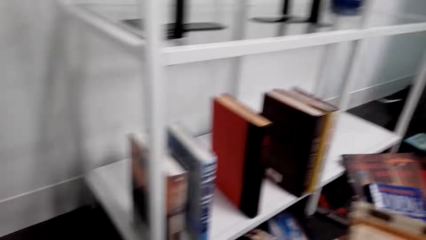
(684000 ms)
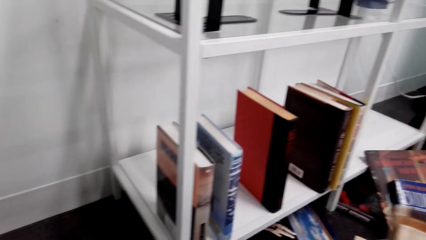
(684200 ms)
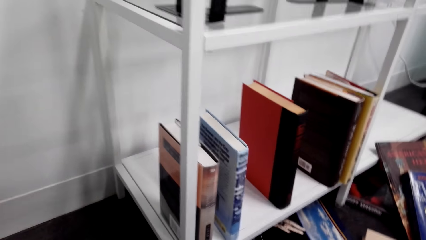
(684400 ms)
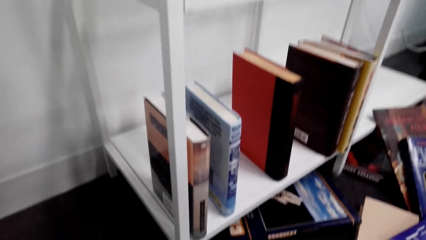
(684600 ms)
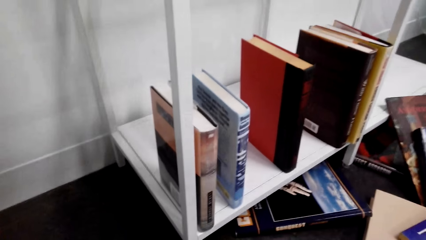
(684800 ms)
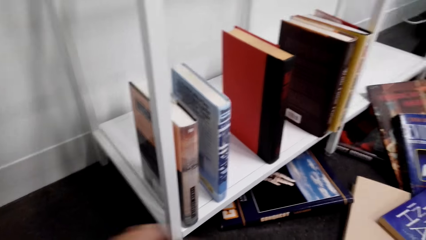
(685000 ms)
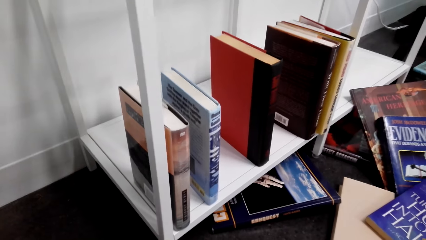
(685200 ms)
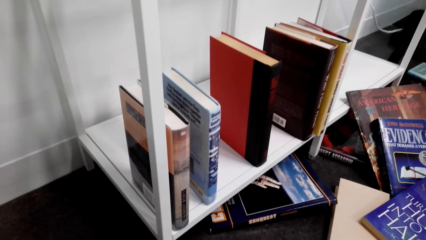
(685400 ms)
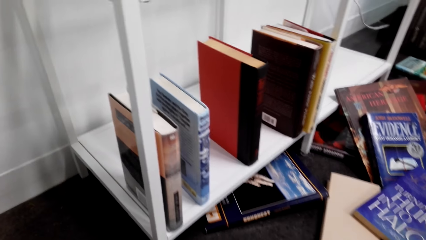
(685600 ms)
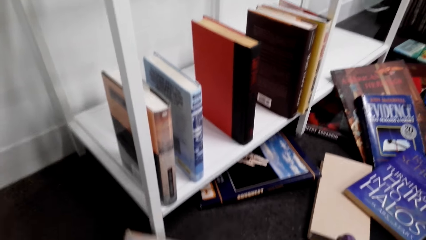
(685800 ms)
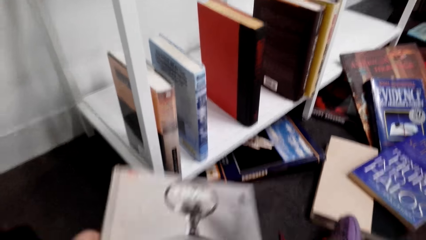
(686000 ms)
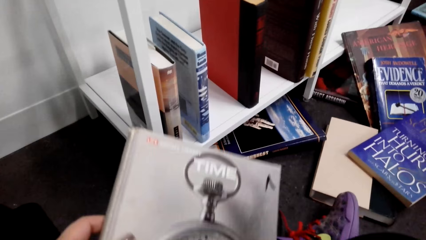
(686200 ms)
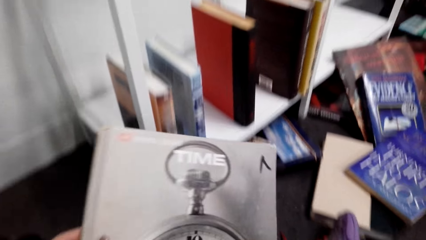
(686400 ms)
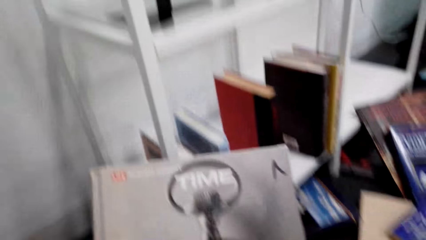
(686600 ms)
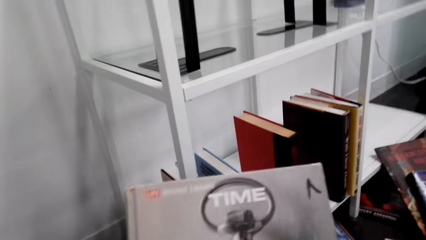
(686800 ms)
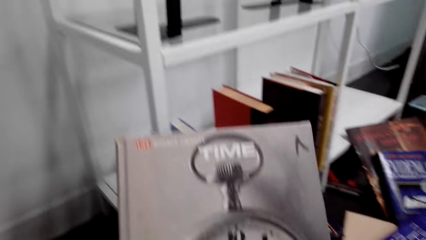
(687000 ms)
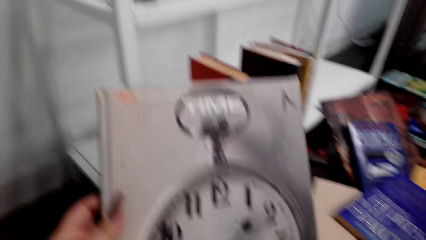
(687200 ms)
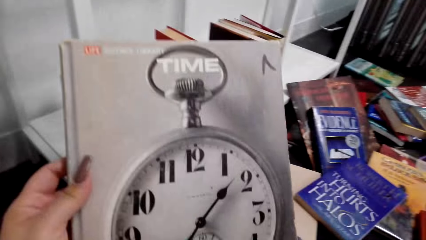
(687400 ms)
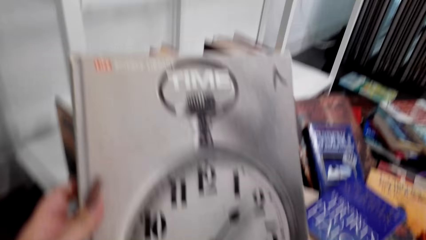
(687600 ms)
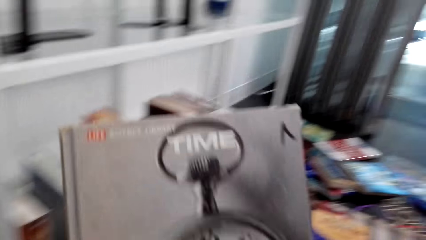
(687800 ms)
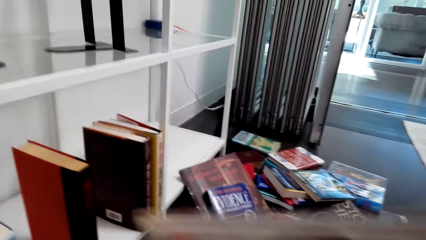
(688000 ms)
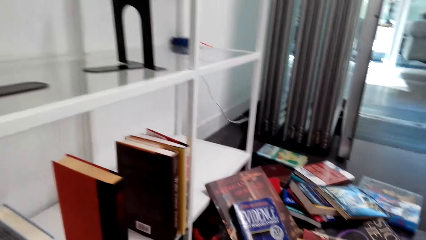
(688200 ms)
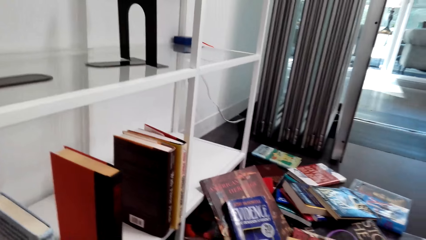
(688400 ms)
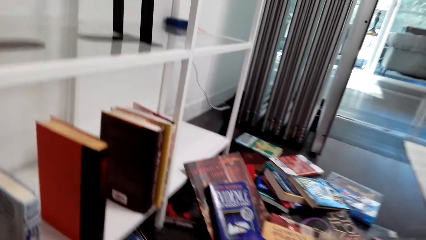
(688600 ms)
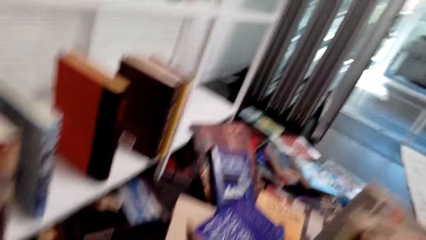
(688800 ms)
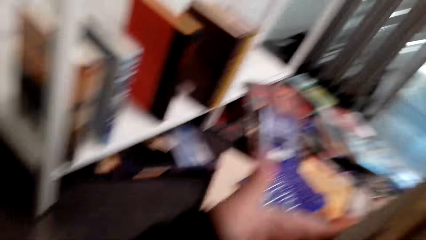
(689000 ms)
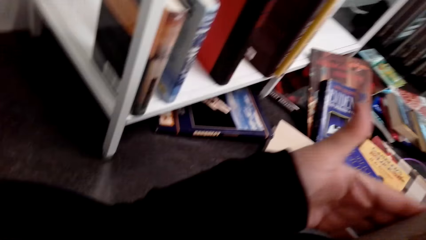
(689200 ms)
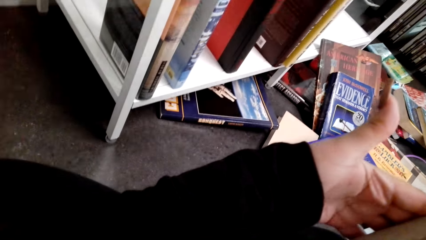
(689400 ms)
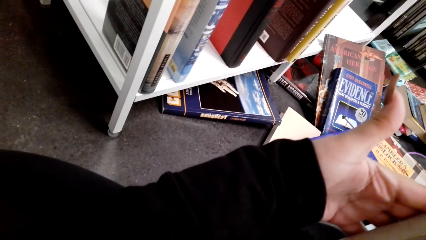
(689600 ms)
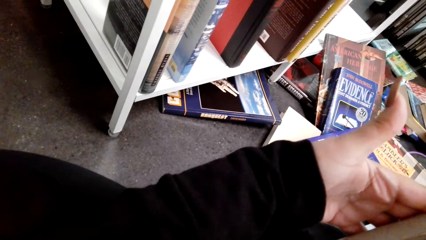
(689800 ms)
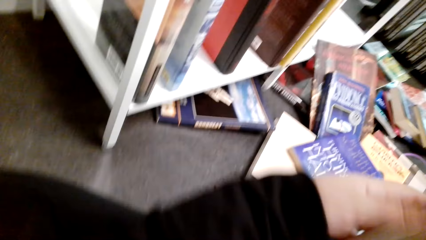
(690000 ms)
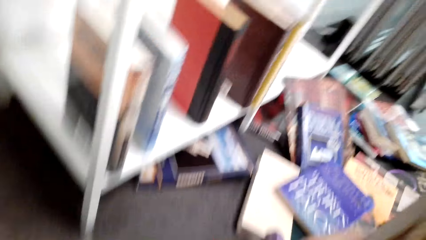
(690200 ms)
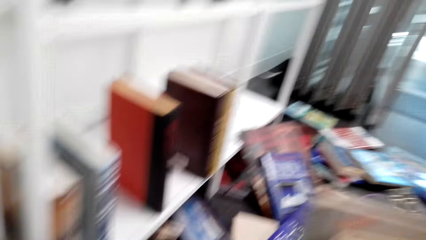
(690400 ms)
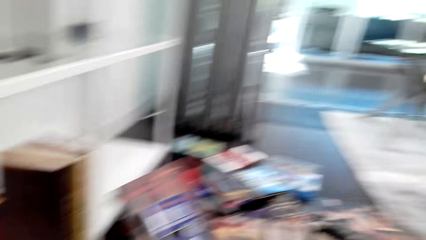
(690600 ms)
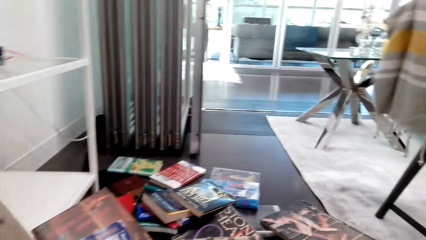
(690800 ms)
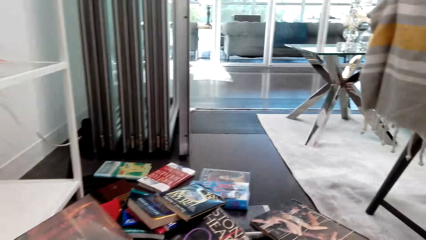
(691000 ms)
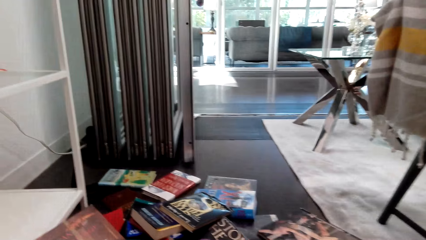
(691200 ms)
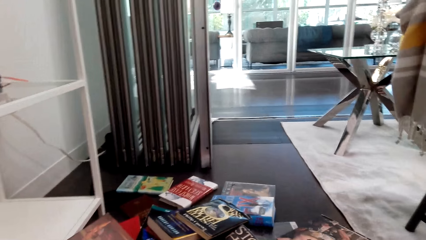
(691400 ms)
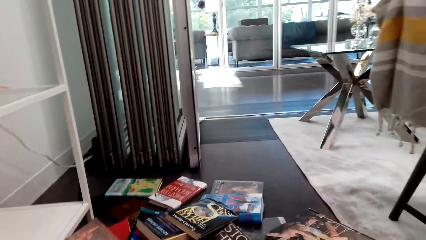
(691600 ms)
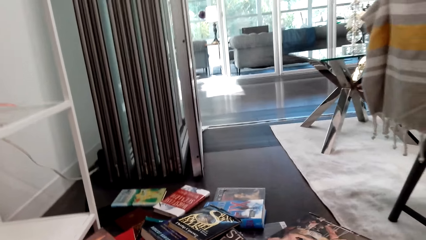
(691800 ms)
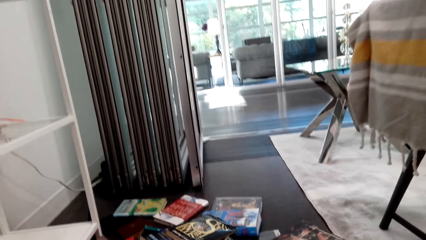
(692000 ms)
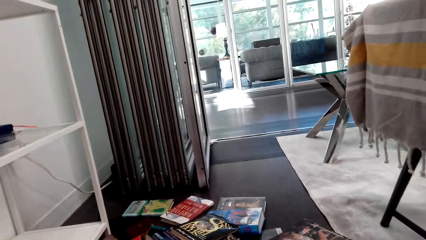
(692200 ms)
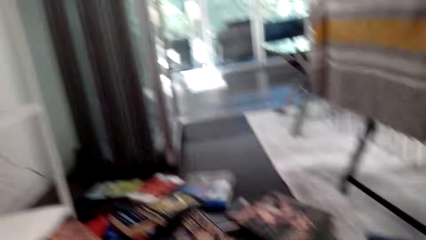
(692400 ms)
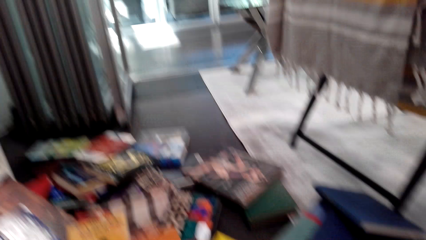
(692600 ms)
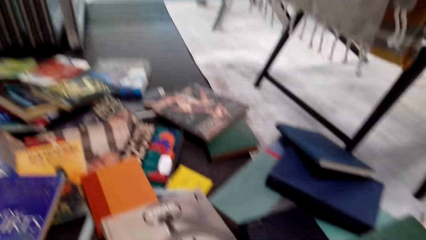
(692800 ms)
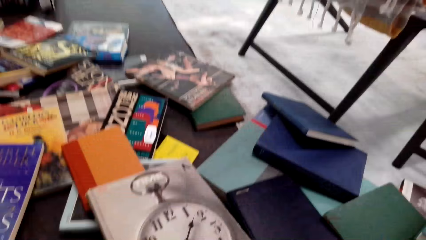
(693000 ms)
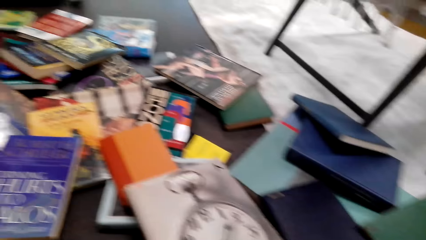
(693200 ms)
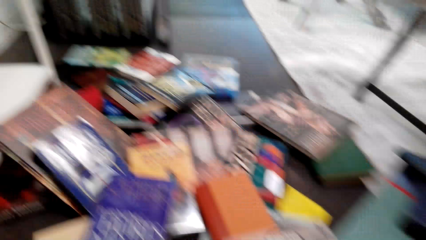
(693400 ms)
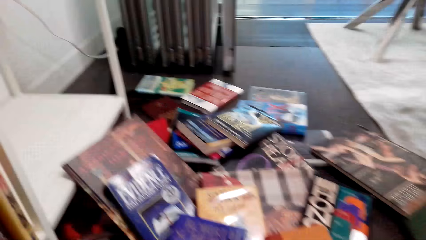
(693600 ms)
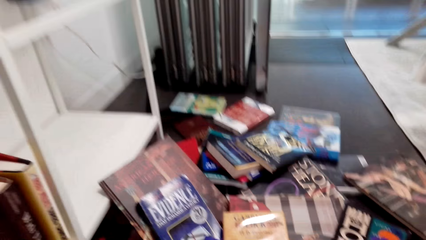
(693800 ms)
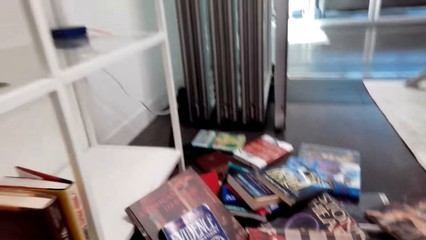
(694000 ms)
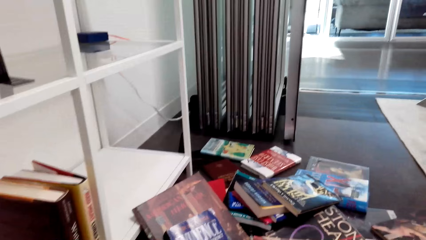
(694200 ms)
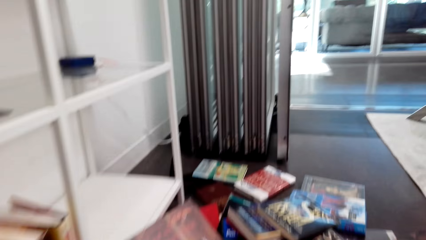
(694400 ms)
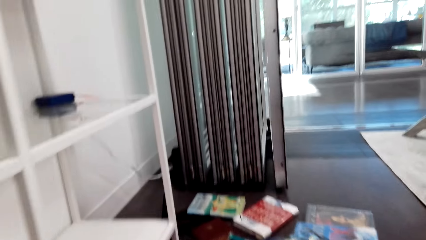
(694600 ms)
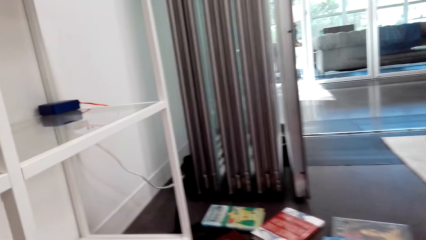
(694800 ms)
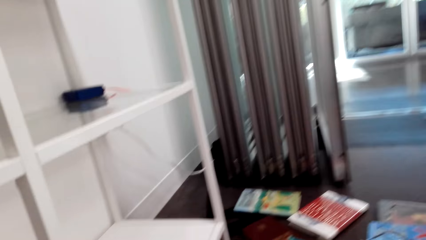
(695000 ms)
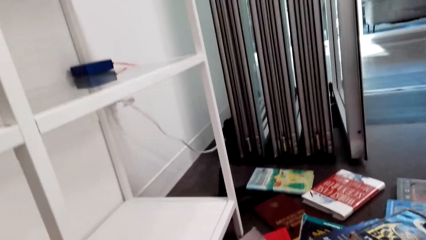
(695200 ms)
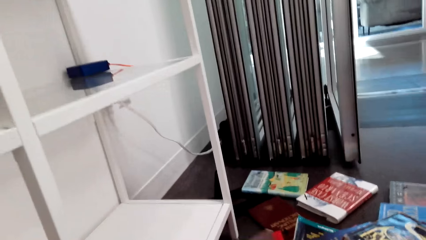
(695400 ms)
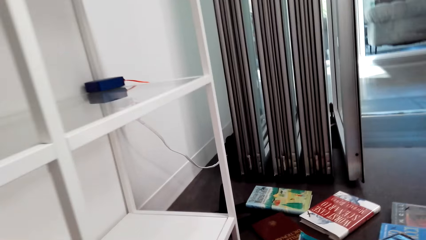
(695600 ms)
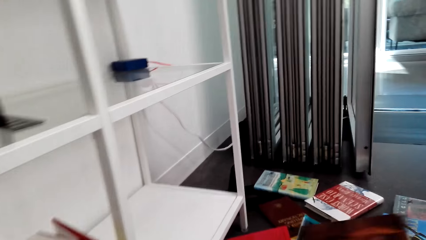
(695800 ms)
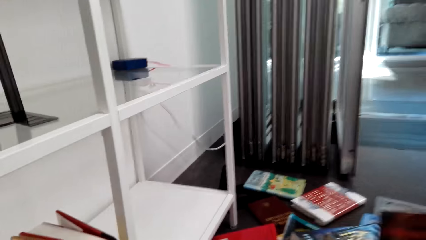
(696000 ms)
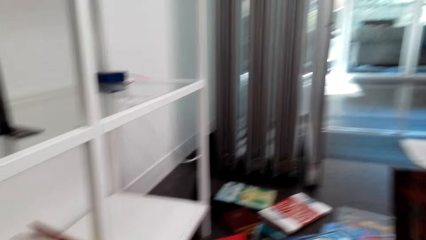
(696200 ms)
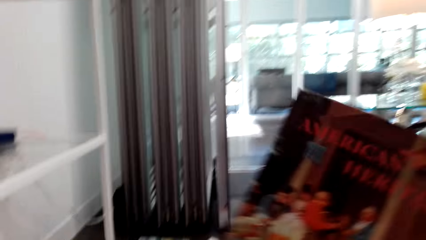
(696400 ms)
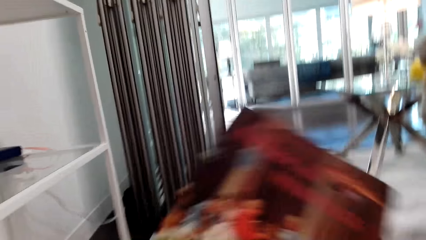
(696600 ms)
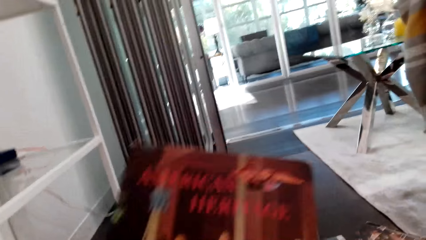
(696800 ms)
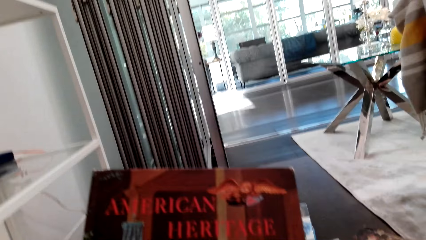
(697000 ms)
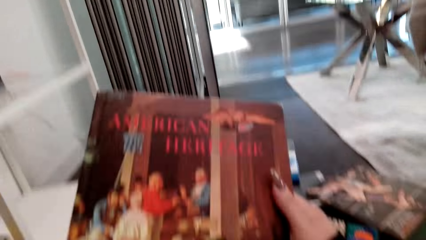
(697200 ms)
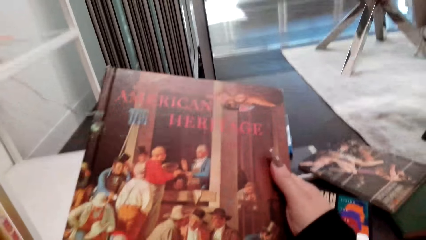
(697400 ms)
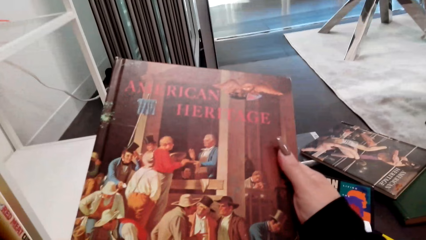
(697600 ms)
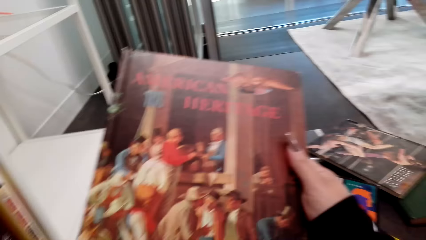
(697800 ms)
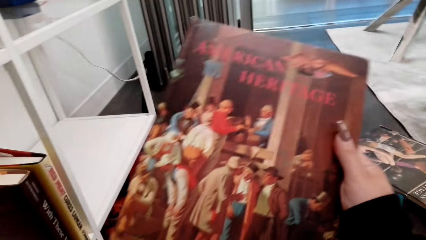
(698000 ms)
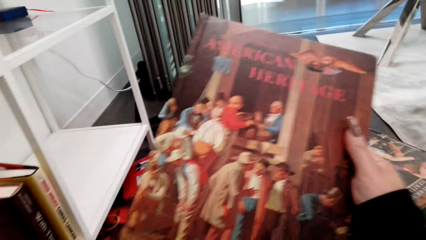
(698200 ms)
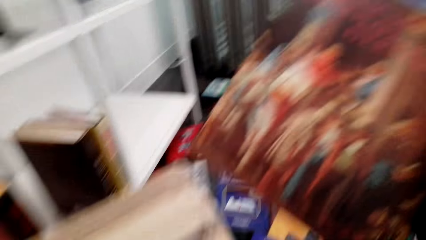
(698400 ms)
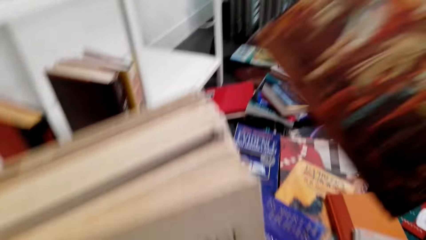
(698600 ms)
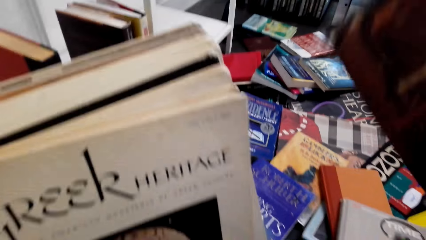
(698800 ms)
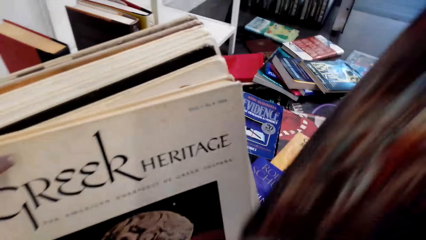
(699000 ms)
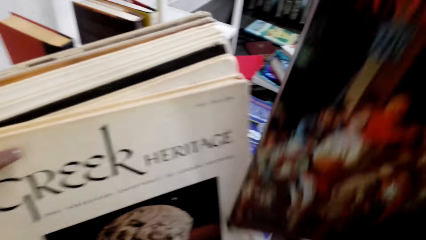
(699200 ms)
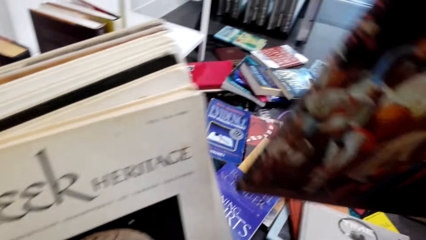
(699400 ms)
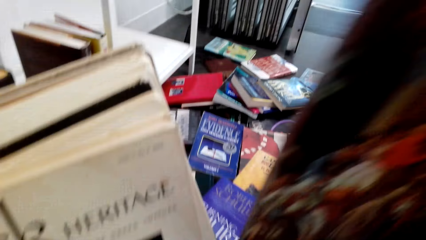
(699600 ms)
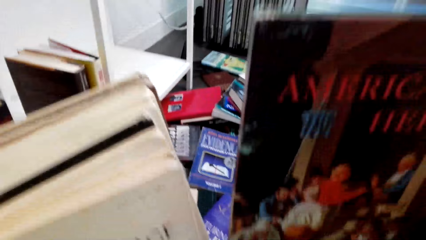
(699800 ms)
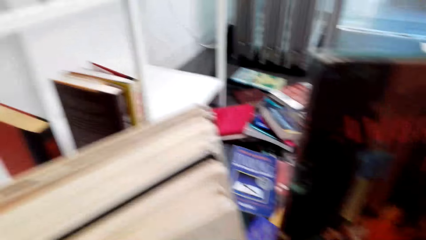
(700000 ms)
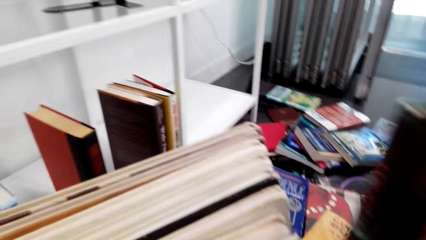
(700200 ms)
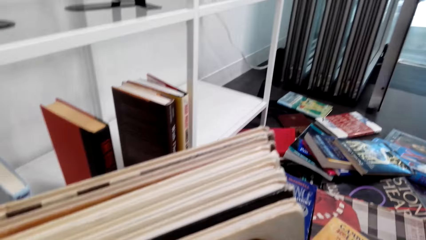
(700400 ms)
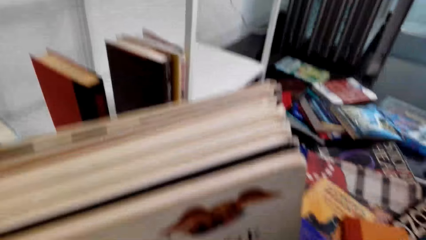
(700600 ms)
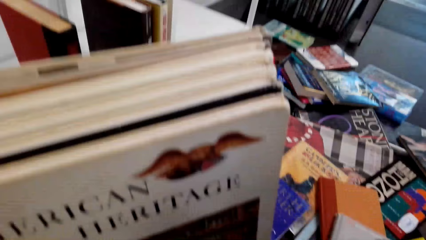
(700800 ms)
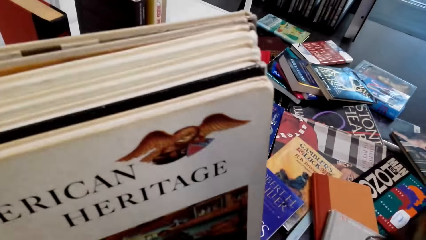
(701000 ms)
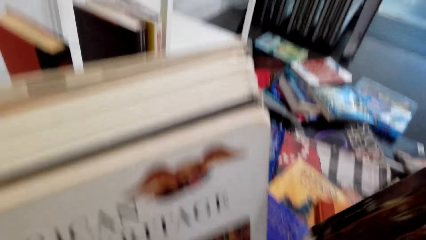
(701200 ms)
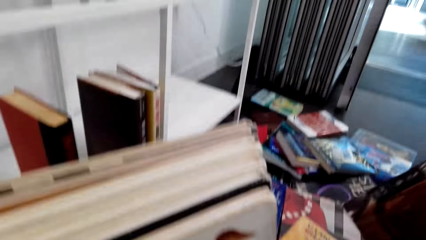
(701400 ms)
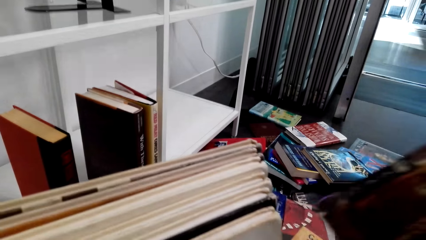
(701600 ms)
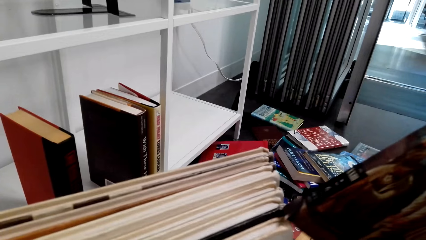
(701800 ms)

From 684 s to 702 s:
The camera wearer looks at the books on the shelf. They hold the books. They look at the hand. They look at something on the table. They pick up the book. They hold the book.
